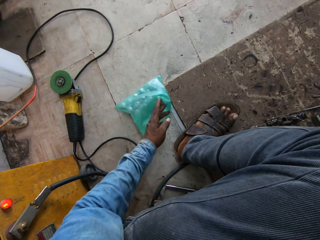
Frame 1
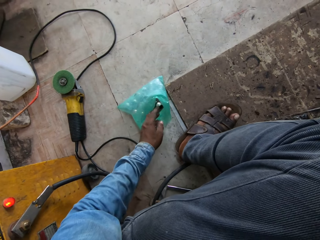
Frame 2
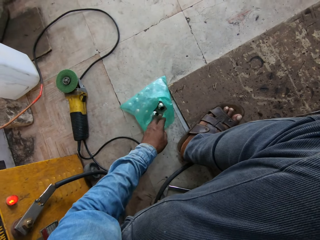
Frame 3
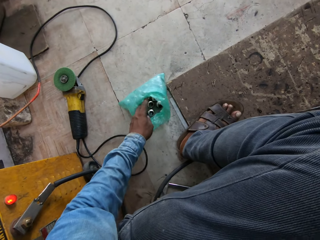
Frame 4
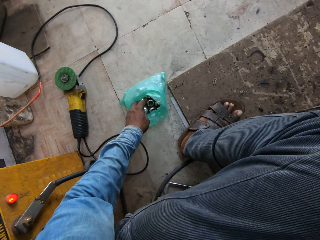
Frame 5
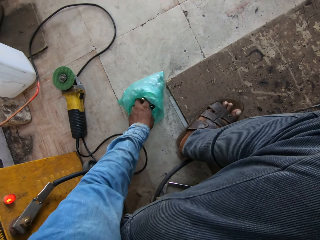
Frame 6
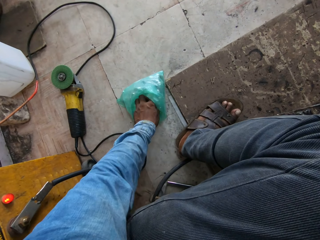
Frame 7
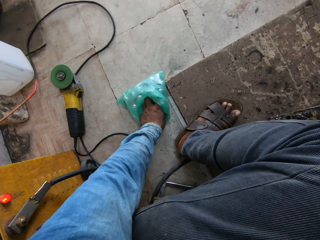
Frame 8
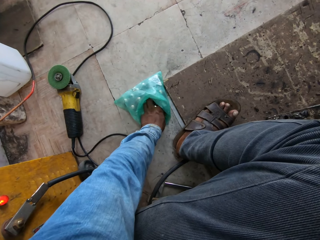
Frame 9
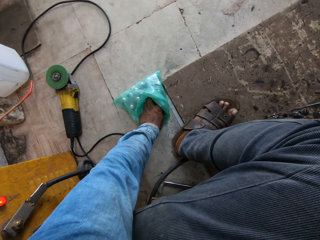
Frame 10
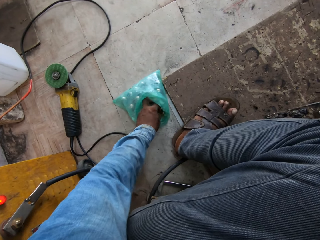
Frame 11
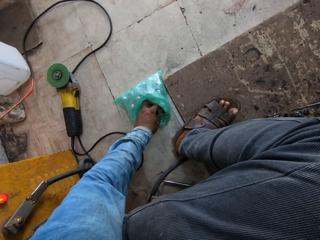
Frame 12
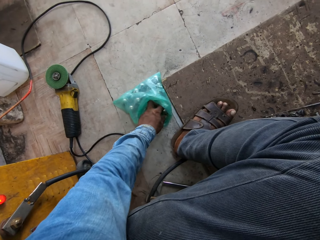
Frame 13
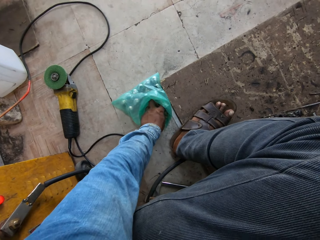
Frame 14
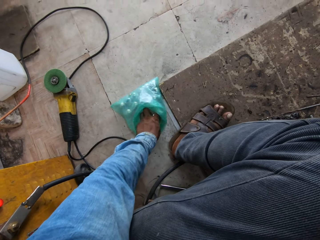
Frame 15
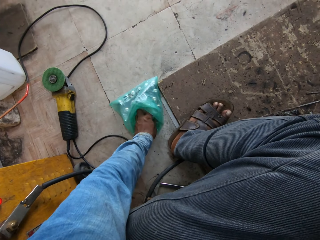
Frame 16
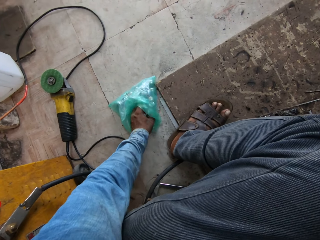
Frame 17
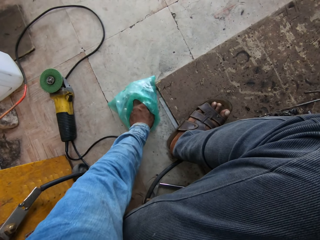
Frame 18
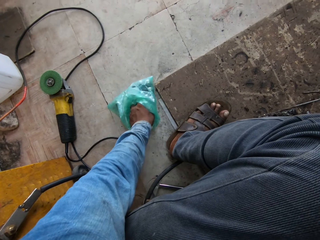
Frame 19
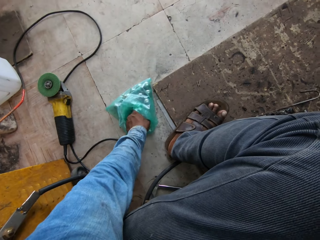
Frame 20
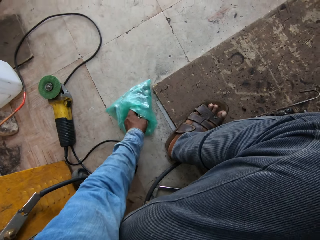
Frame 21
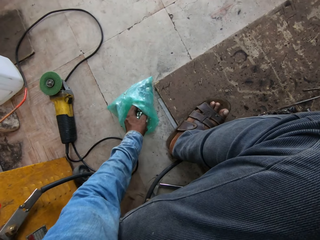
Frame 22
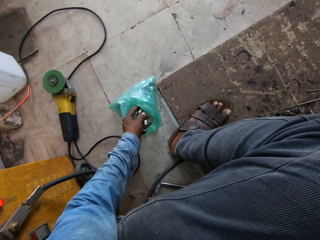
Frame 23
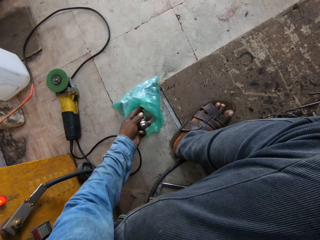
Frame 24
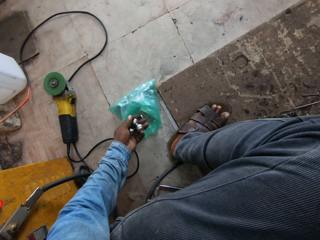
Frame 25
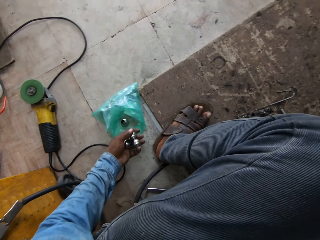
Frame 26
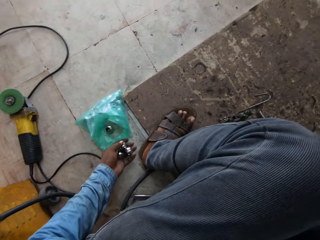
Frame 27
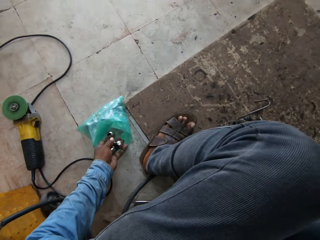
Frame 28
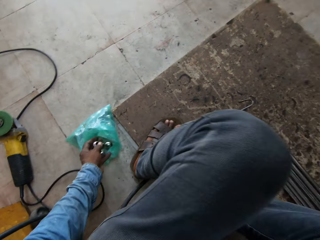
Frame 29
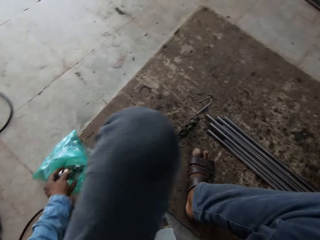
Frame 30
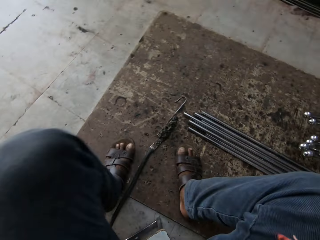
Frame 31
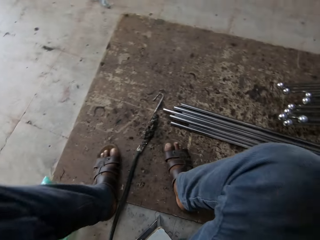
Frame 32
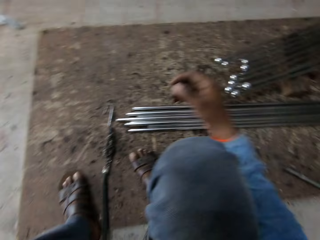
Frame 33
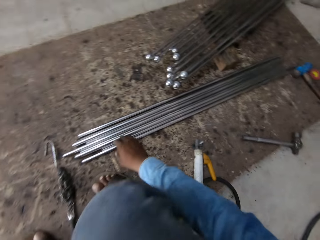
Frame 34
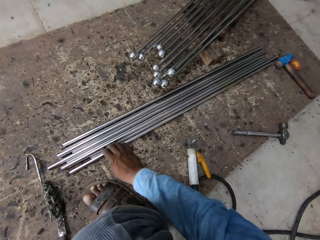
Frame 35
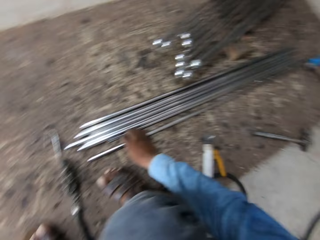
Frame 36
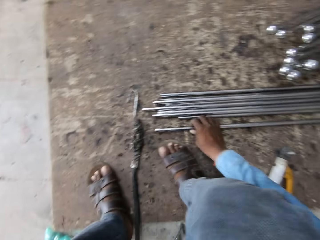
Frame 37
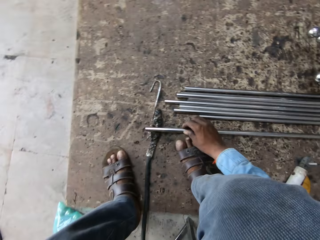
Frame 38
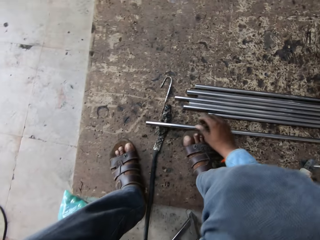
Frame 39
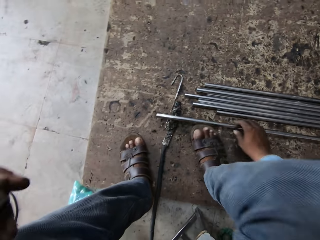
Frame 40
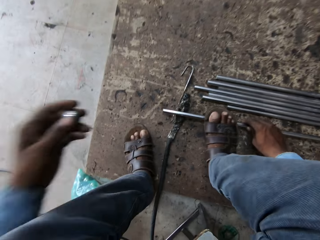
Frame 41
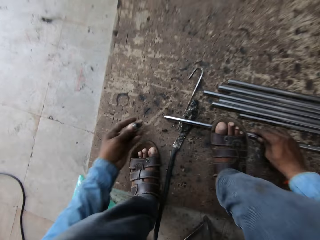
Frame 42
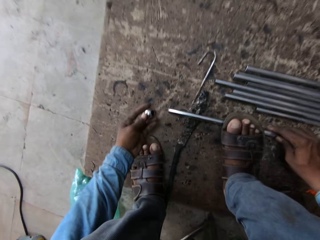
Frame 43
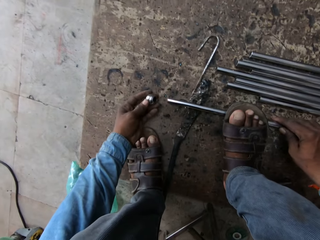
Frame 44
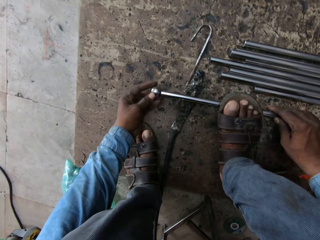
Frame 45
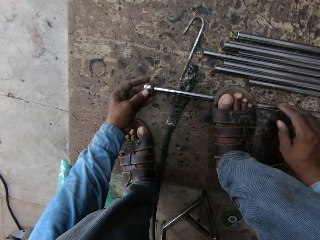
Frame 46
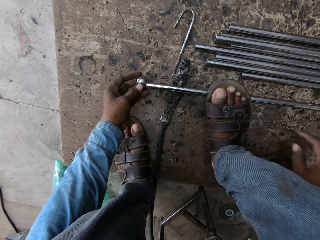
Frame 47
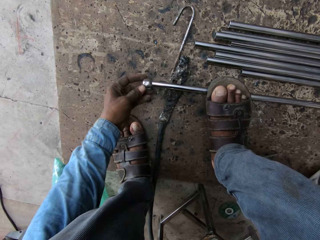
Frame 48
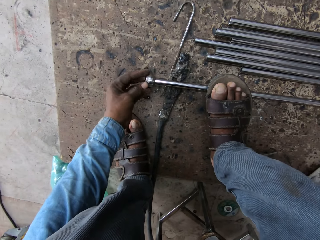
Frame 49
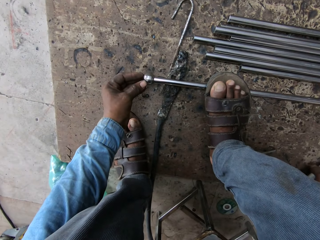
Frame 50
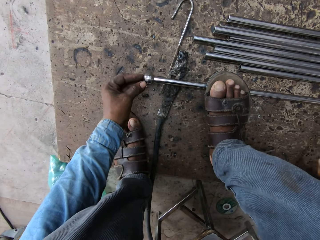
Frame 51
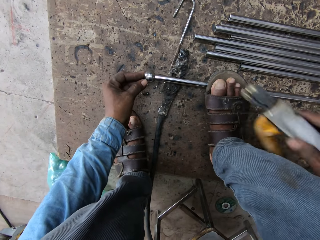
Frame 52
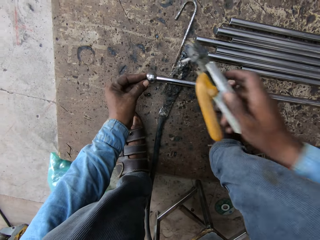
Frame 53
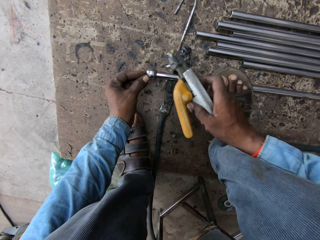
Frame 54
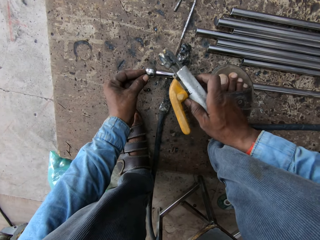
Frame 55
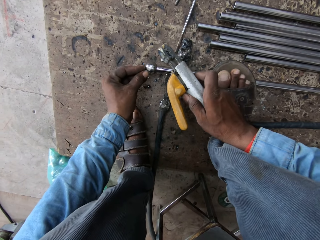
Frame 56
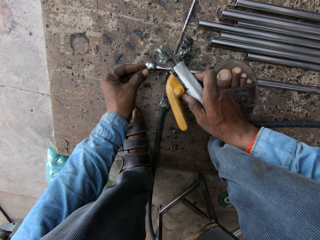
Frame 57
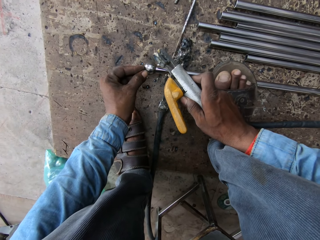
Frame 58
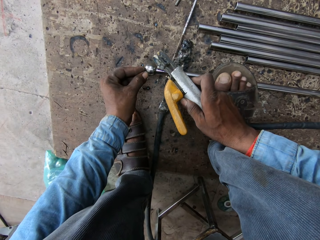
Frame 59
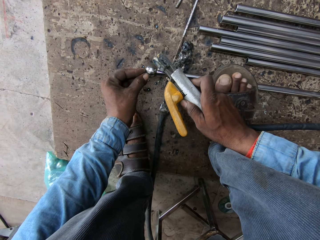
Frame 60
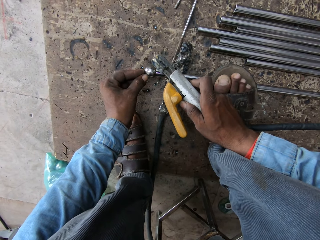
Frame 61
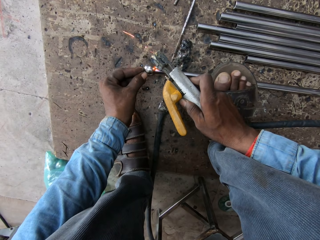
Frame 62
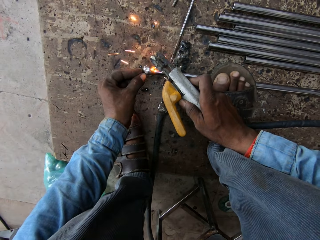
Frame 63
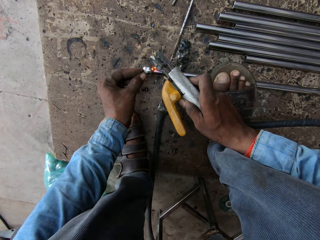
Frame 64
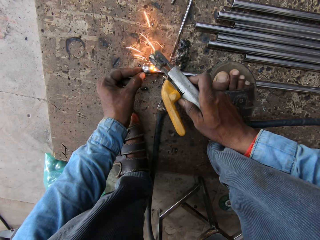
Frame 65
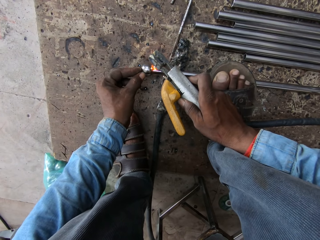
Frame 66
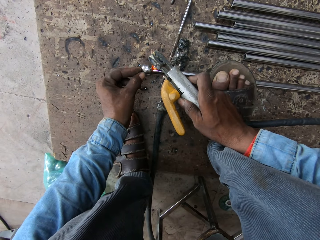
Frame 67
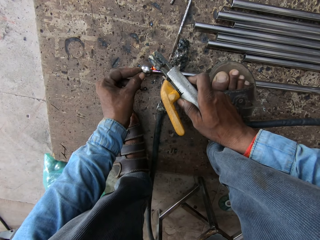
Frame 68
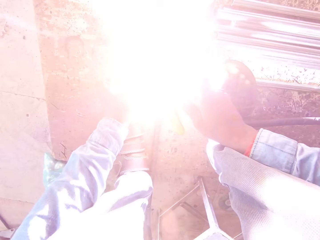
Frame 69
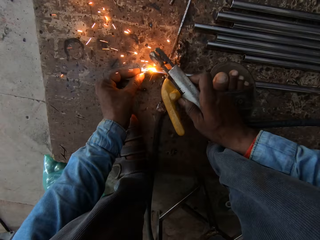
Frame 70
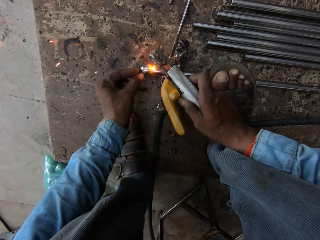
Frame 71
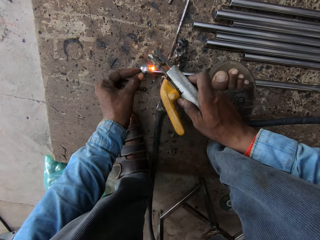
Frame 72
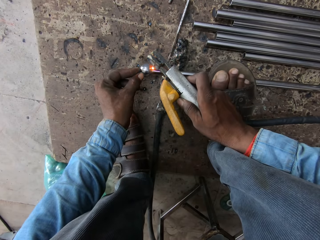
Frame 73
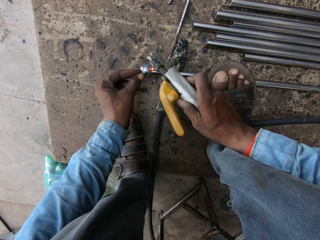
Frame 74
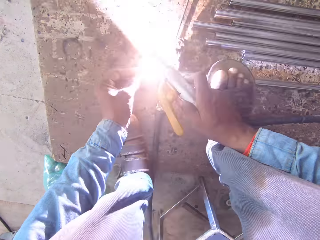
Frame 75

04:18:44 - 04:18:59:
The camera wearer picks up a metal. They put a ball in the tip of the iron rod. They weld the iron rod.

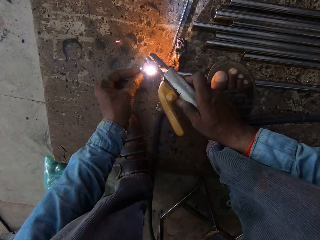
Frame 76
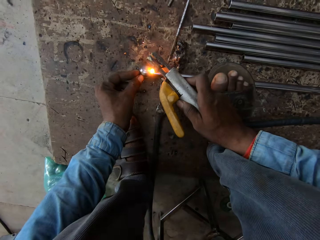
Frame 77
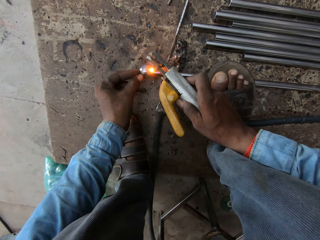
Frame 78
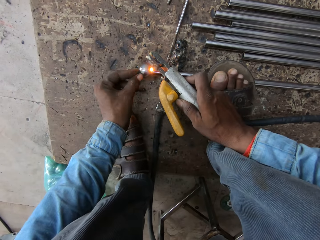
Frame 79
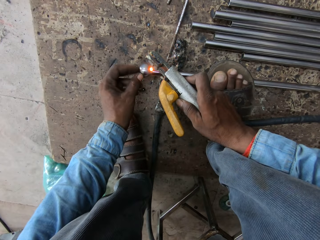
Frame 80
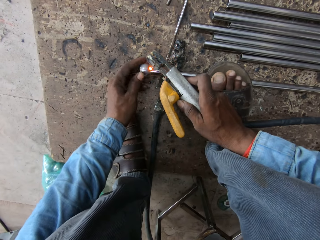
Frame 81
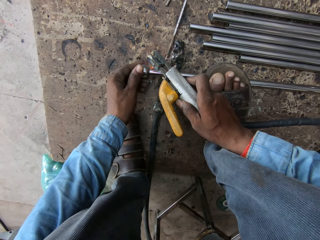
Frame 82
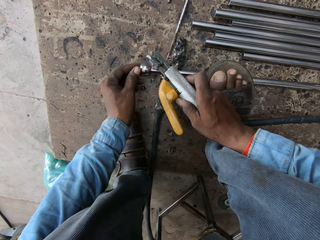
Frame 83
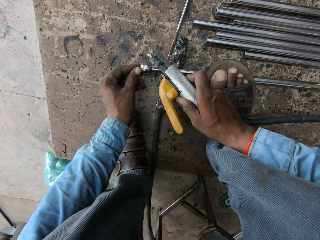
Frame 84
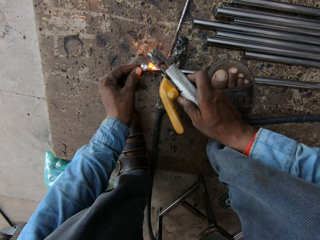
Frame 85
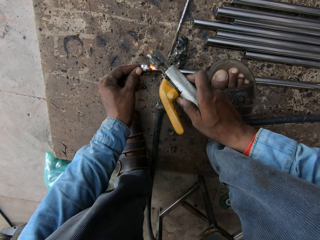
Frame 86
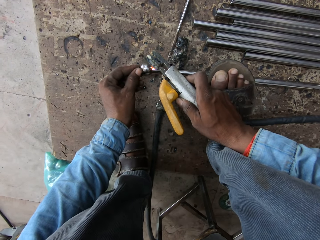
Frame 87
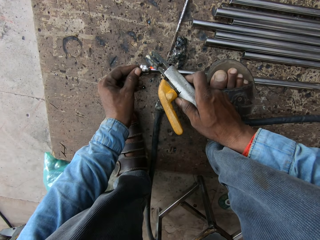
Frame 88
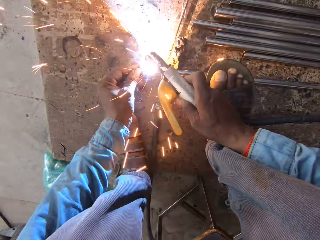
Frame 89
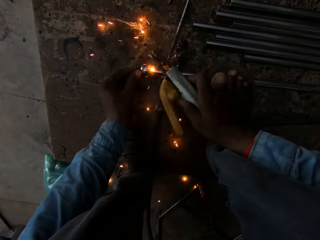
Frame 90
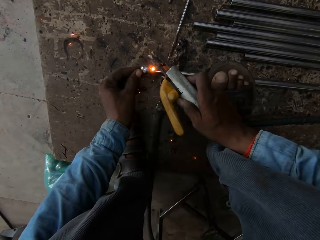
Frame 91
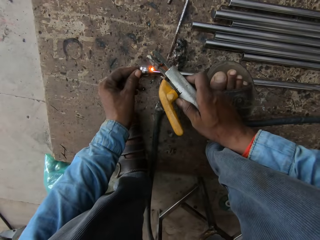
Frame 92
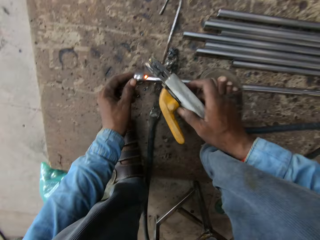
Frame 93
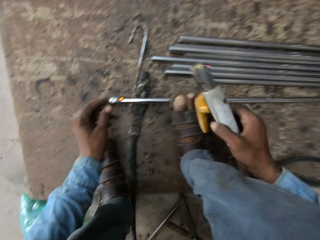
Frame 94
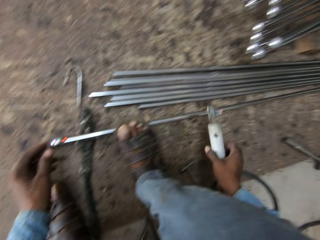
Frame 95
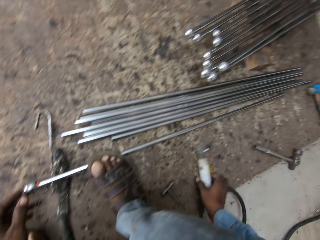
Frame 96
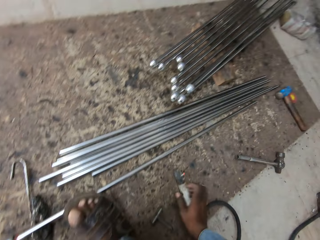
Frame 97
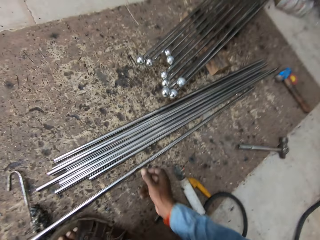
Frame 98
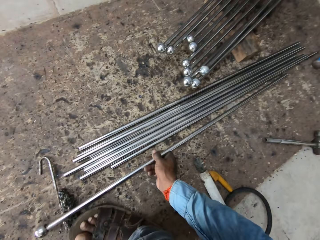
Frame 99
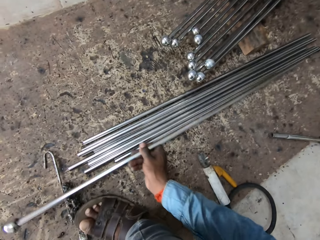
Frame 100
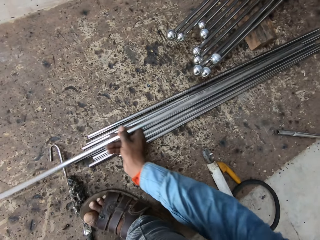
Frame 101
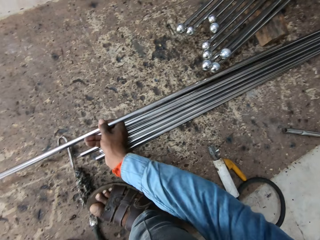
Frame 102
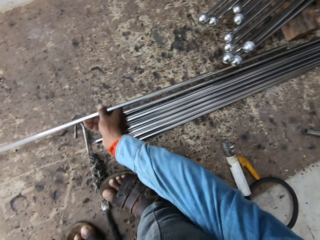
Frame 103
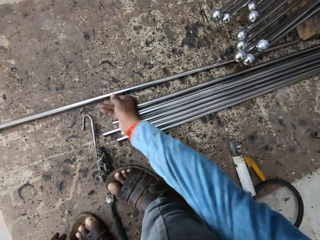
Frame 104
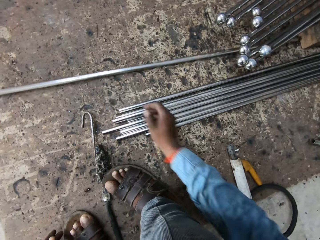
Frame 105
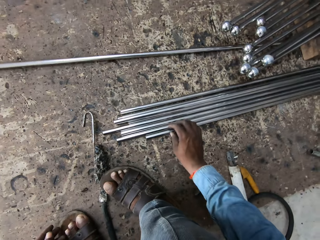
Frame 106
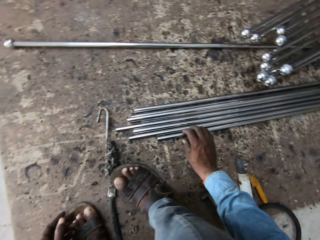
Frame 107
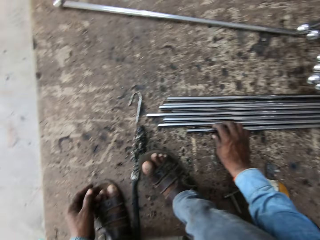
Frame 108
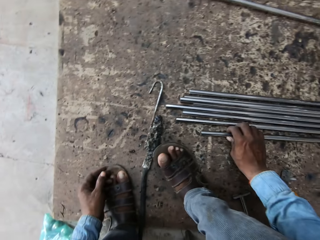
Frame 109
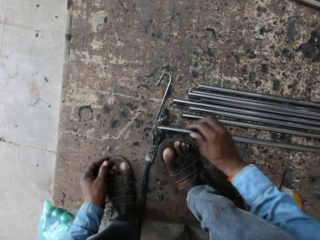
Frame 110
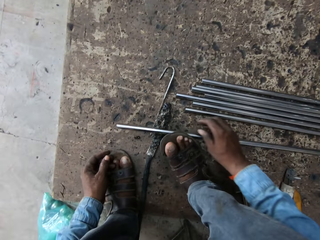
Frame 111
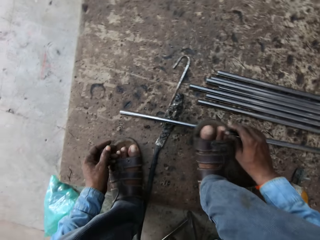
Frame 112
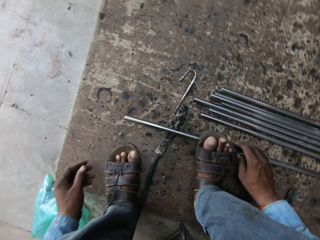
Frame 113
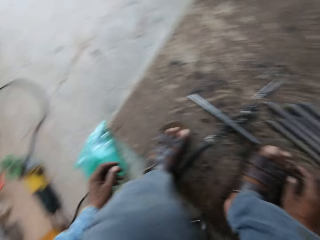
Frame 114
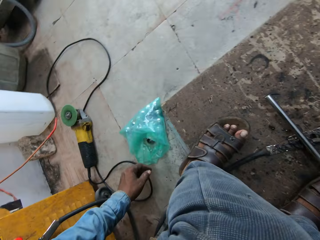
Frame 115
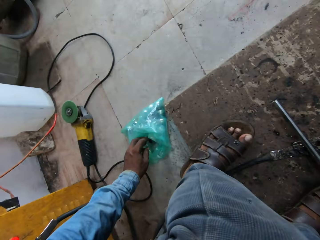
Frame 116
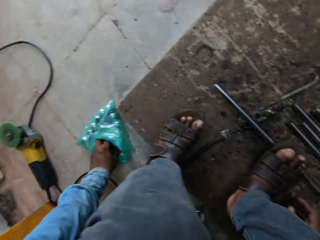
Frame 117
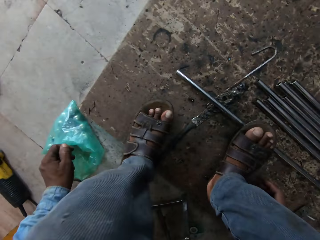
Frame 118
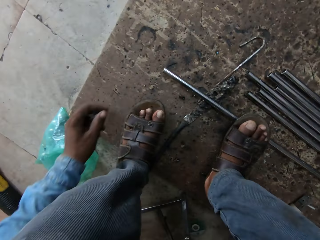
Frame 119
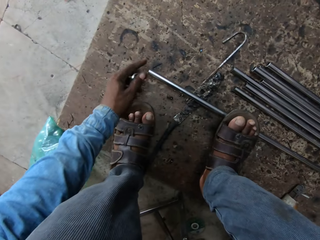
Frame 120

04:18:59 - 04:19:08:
The camera wearer puts the welder down. They drop the metal down. They put the metal down. They take another iron rod. They pick up a ball.
